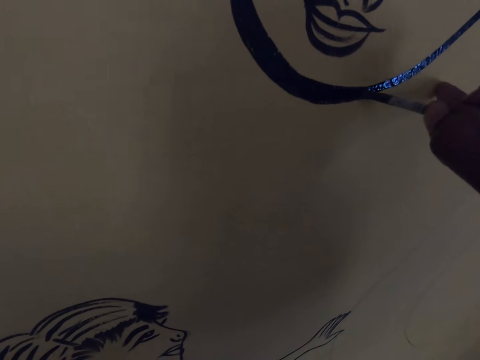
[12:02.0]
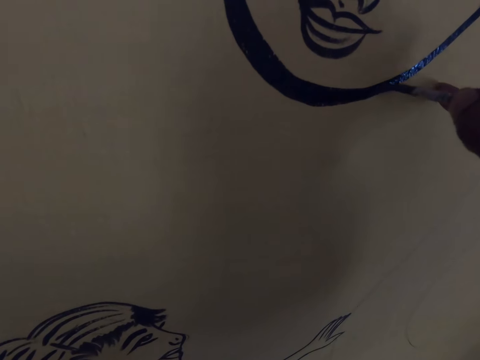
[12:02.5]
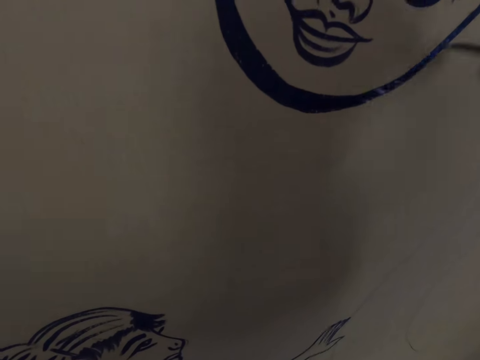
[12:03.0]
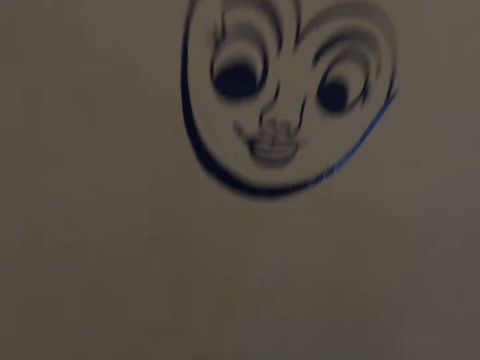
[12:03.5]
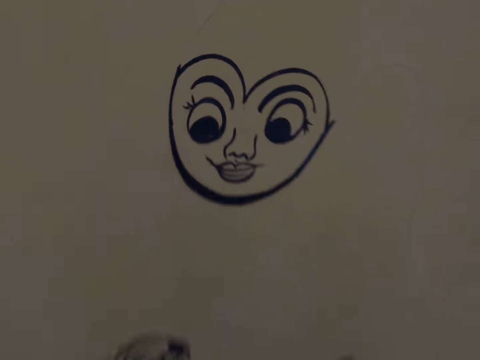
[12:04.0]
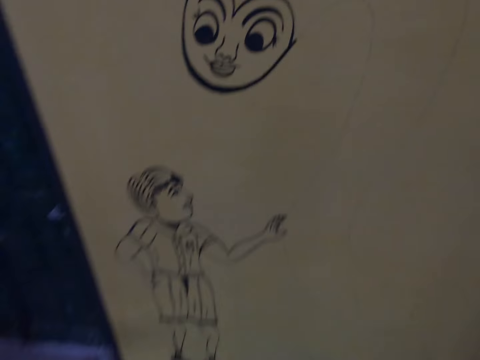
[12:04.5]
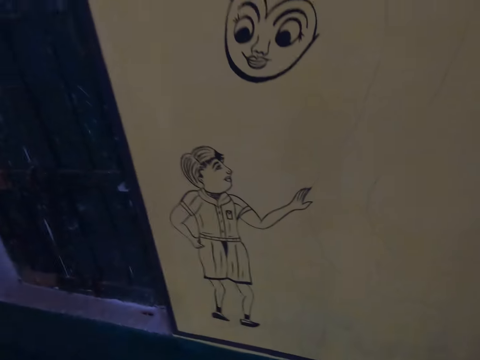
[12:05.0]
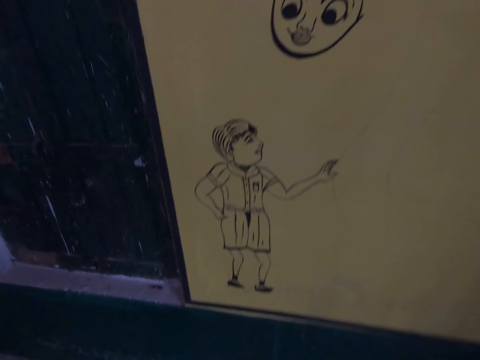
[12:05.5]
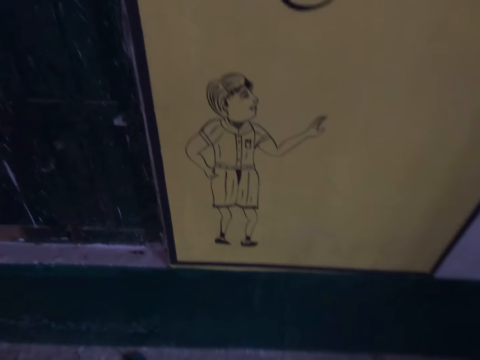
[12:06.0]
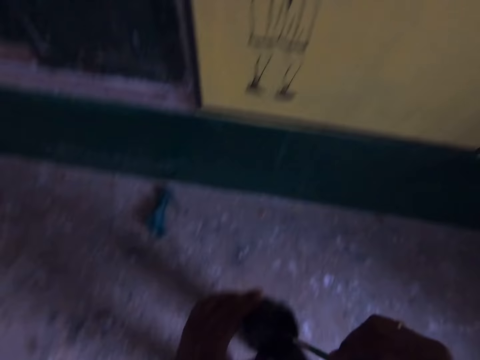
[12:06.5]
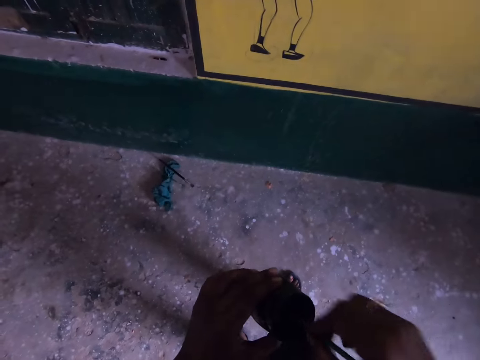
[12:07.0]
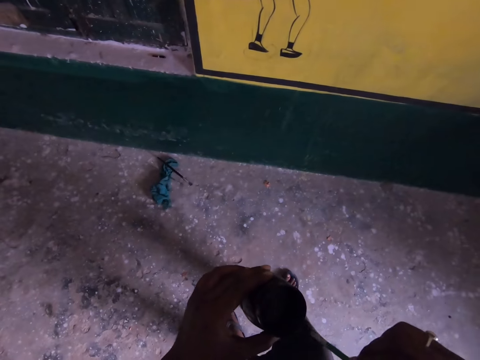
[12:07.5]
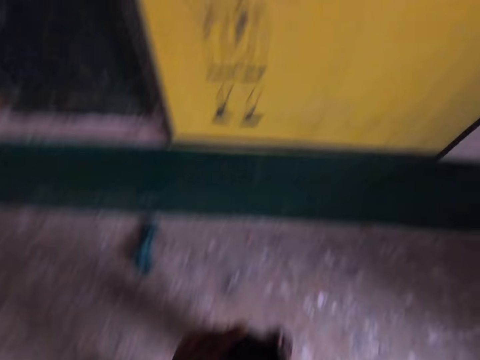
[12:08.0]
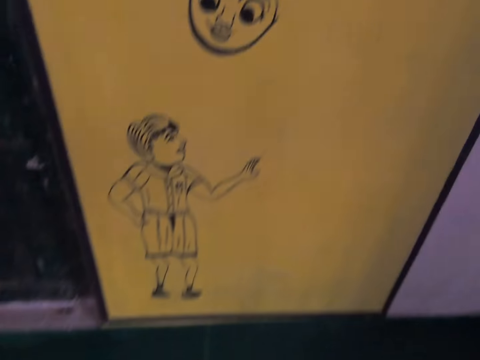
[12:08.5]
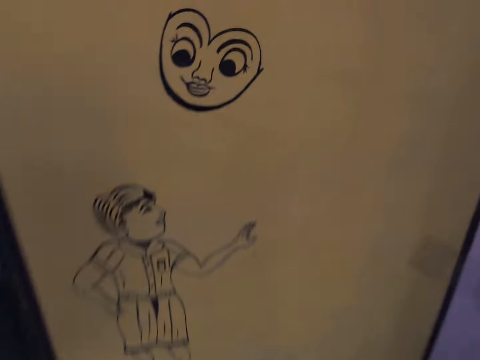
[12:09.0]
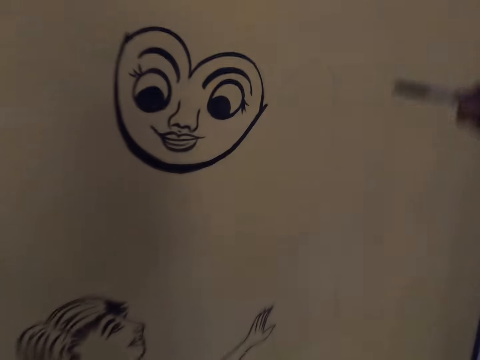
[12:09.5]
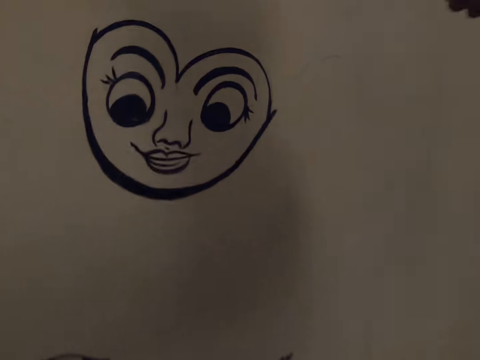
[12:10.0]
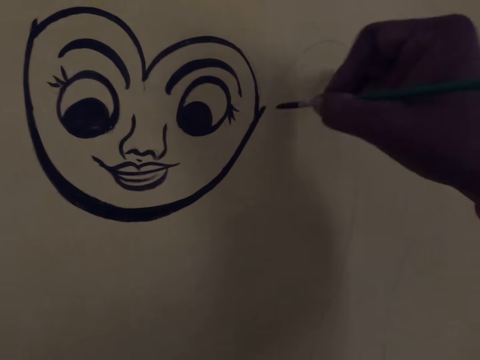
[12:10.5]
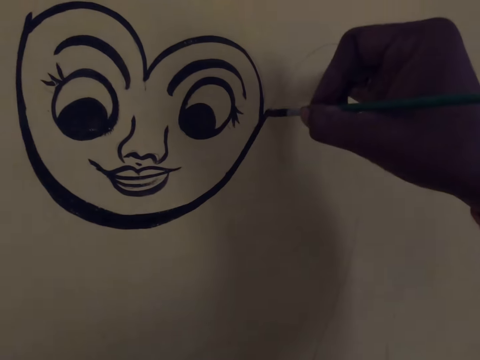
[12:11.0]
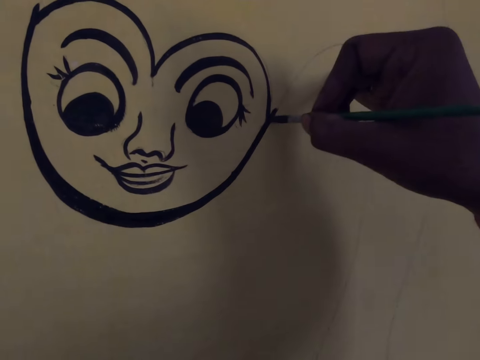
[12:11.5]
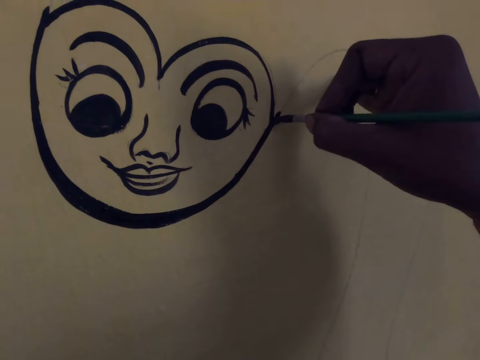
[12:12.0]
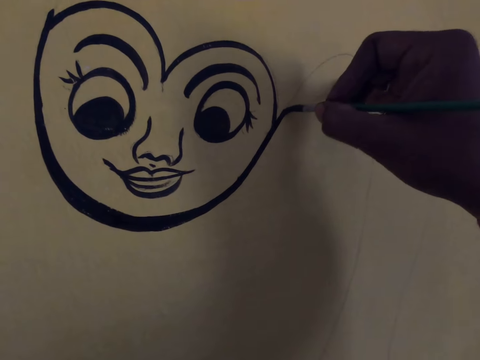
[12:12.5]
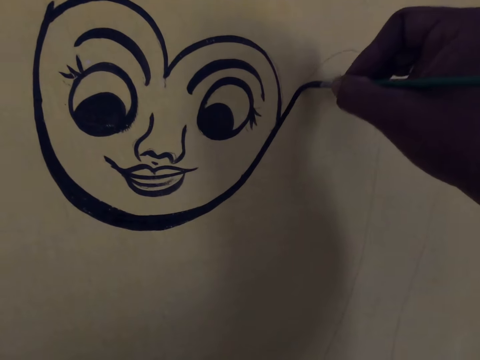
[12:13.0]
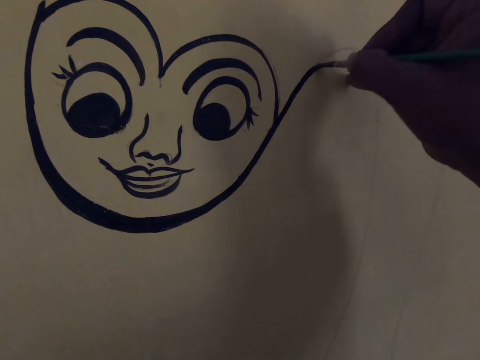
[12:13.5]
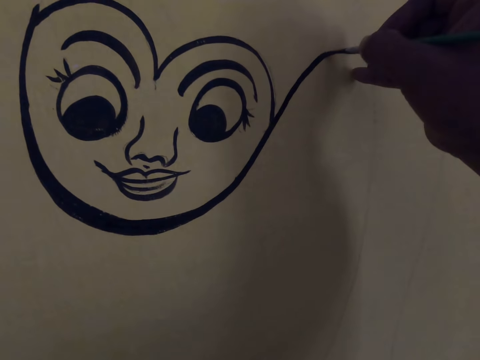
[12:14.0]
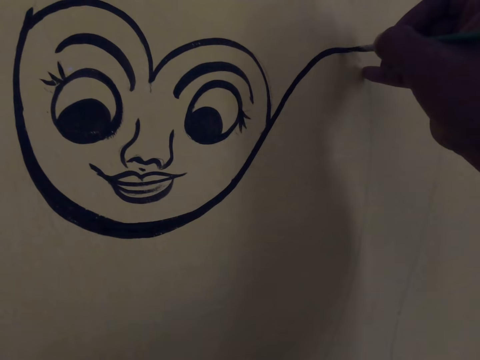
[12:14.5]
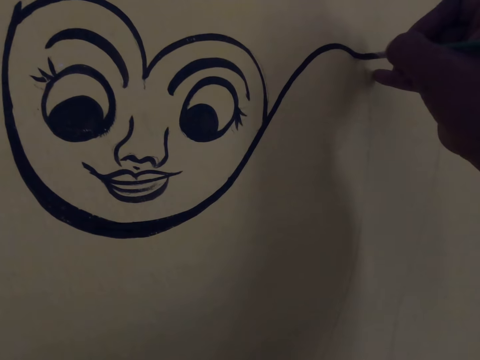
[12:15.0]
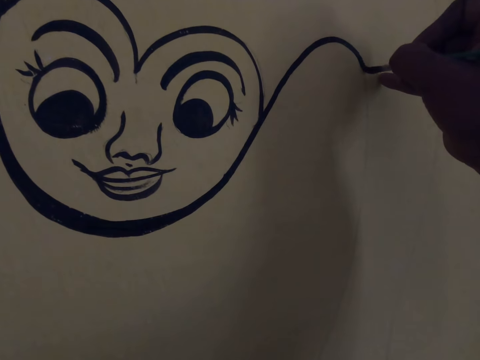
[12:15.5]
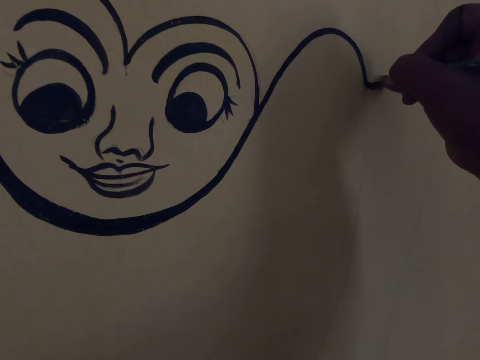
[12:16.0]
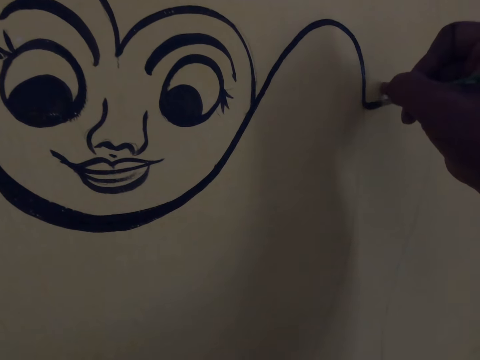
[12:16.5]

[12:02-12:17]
The camera wearer dips the drawing brush into the paint container. They draw on the wall with the drawing brush.

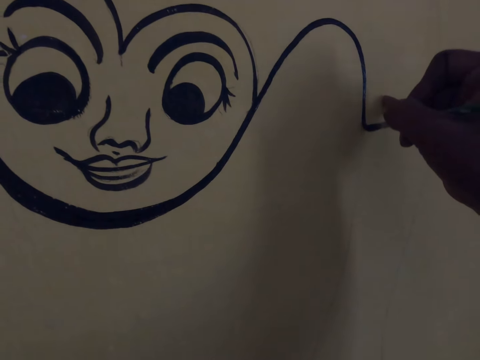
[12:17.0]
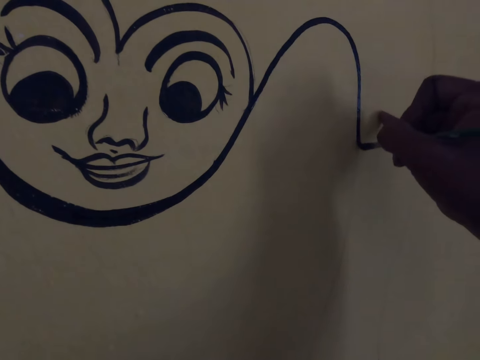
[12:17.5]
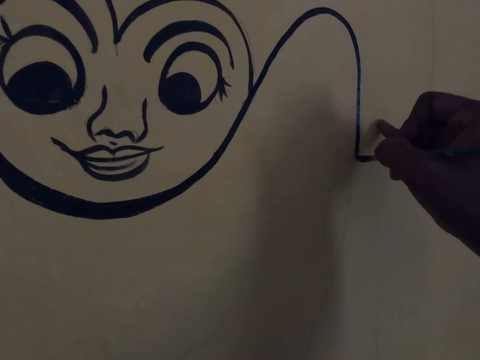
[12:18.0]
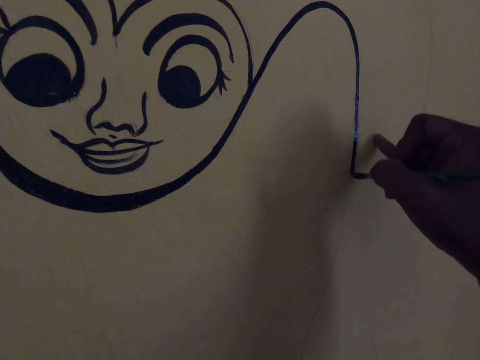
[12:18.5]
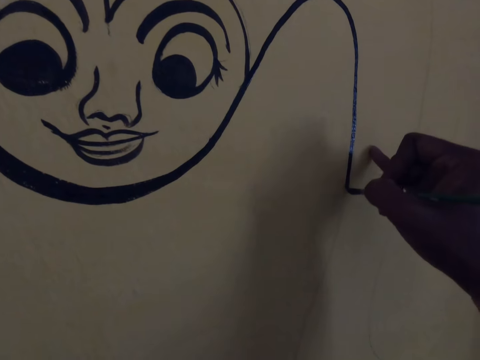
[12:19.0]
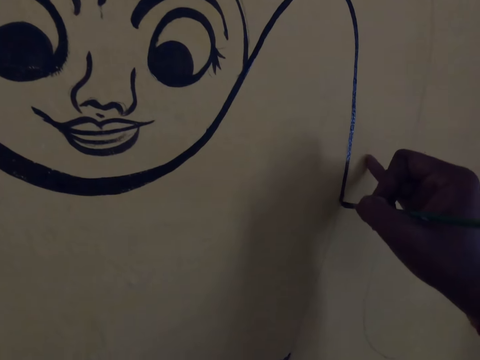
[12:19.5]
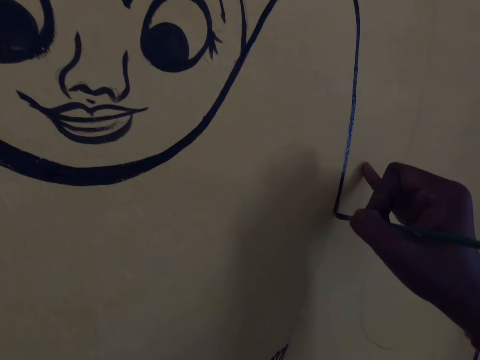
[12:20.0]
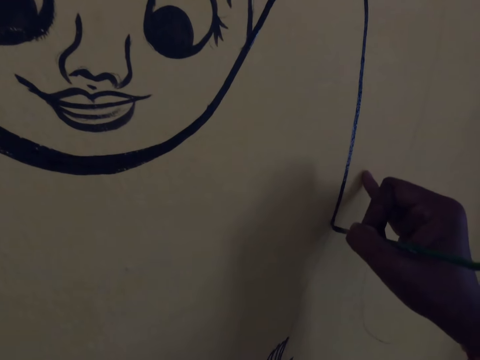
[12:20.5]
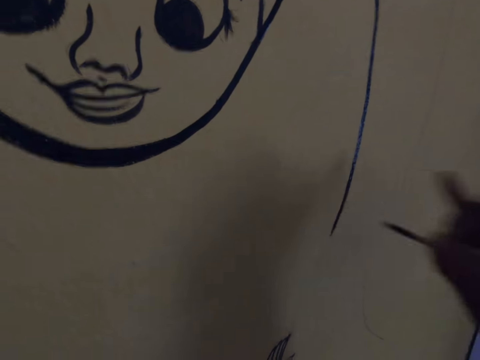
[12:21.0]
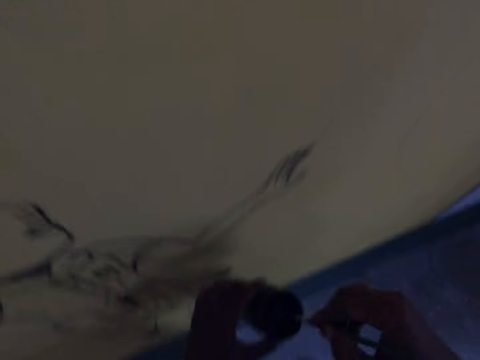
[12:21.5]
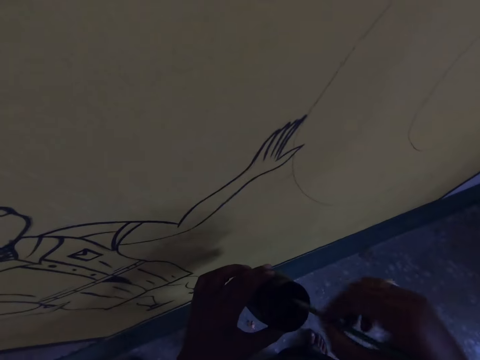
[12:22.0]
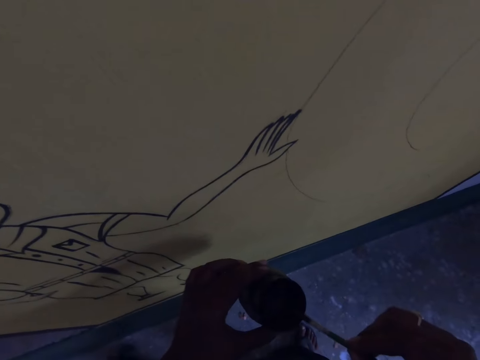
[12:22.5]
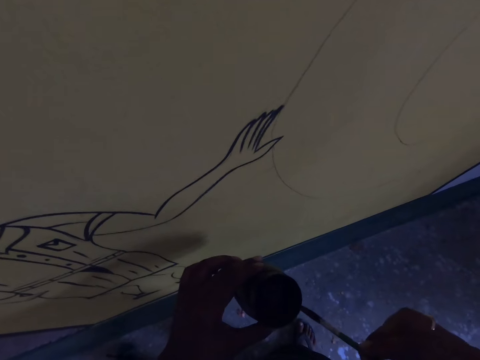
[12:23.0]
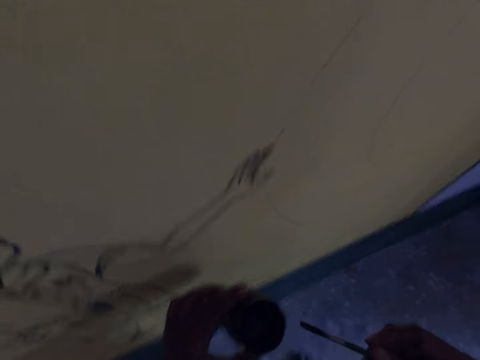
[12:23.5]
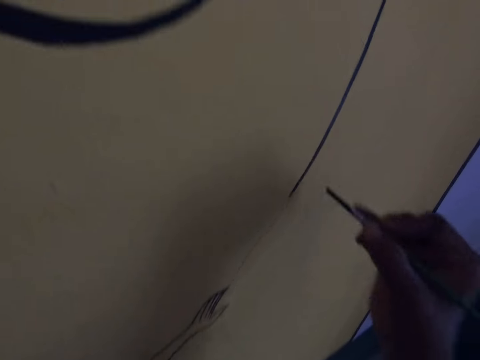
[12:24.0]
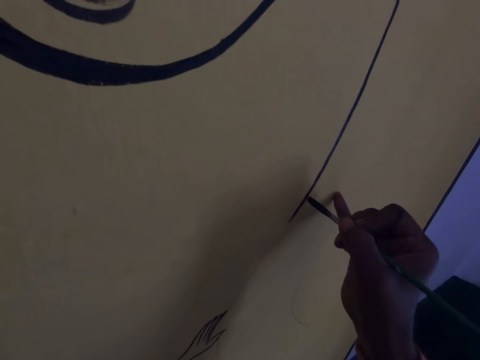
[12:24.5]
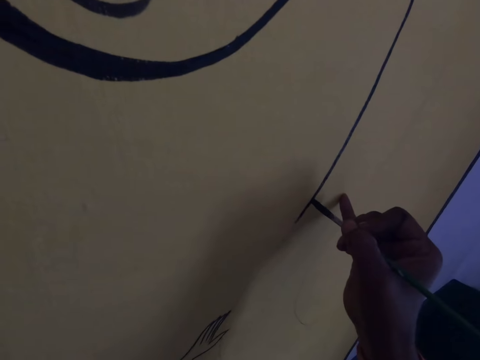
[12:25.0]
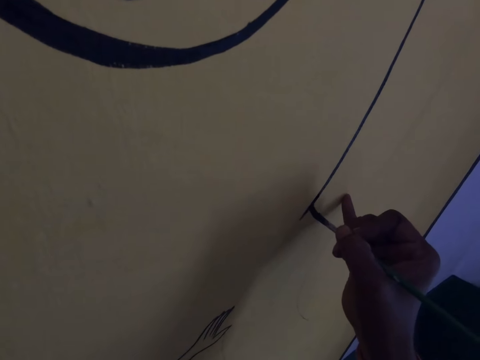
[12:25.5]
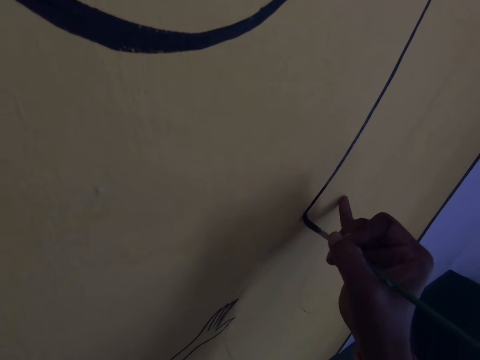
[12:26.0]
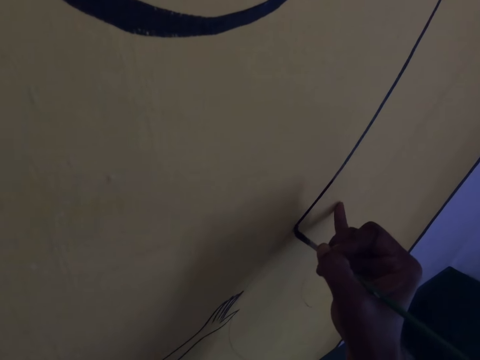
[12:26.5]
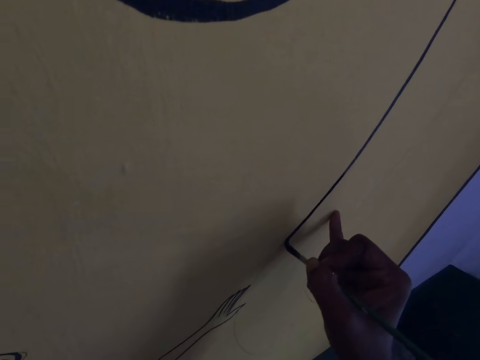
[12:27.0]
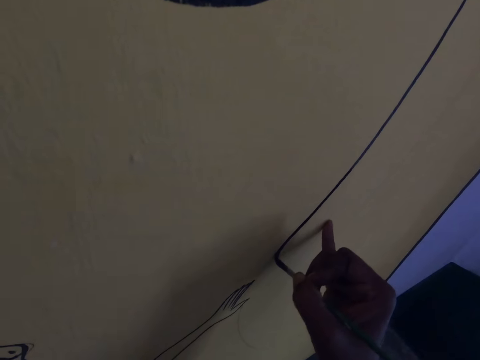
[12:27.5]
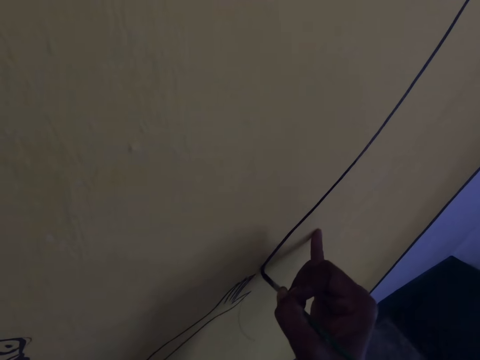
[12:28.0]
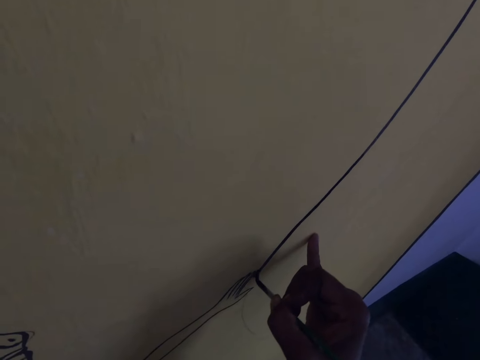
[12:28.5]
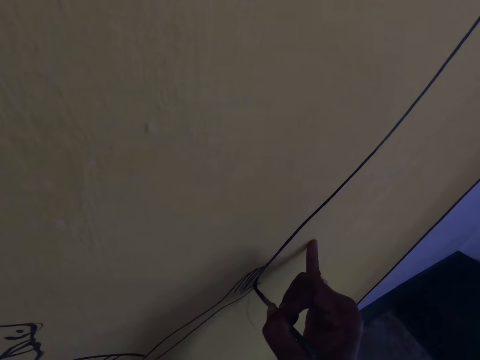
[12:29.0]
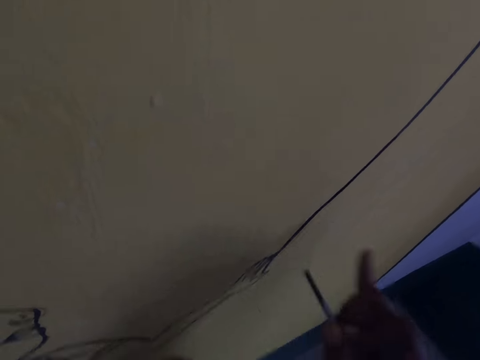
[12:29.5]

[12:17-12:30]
The camera wearer dips the drawing brush into the paint container. They draw on the wall with the drawing brush.
